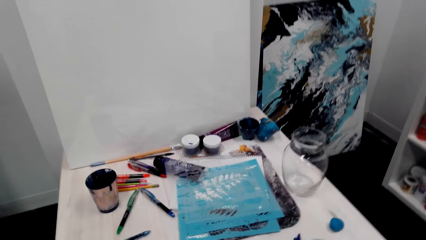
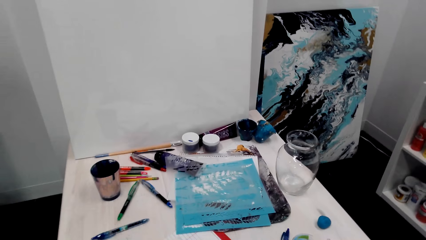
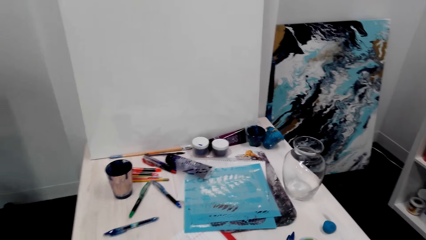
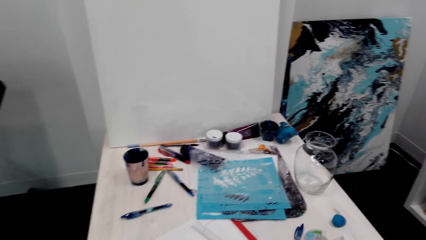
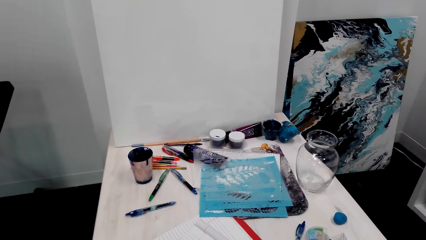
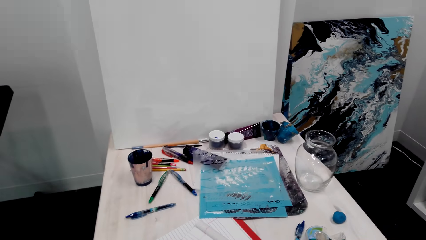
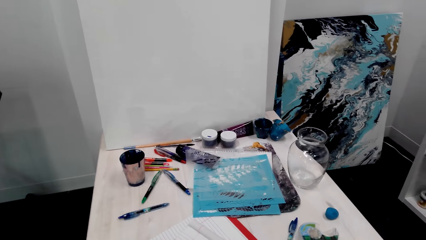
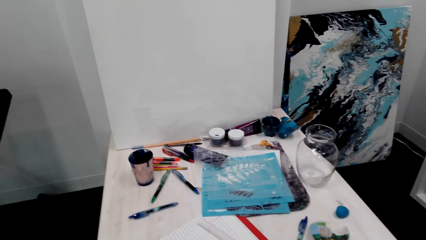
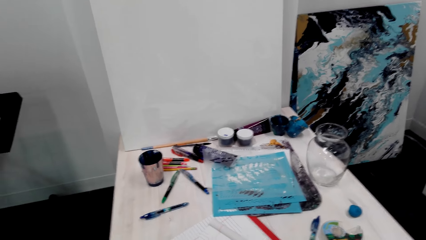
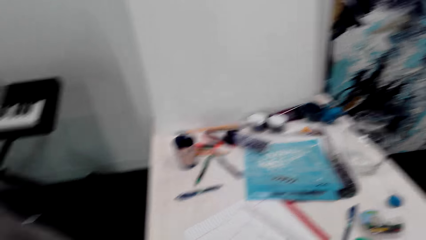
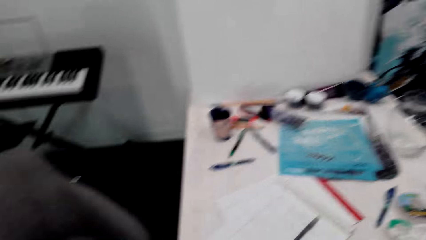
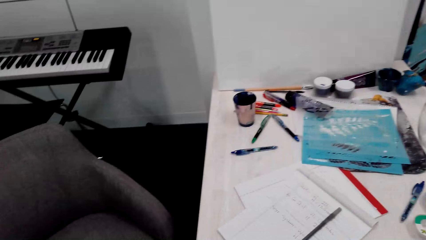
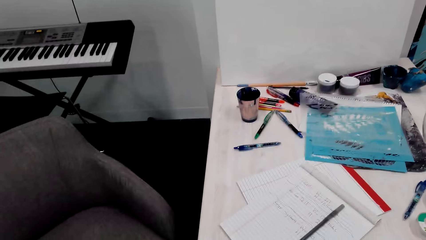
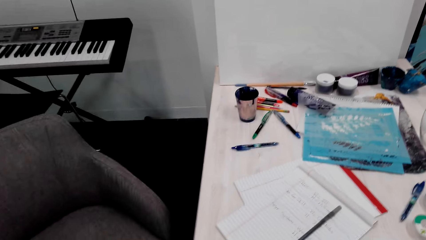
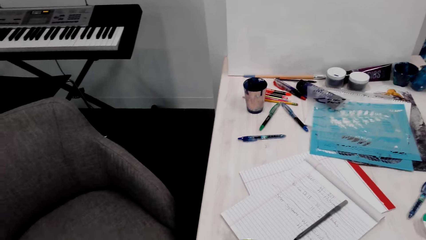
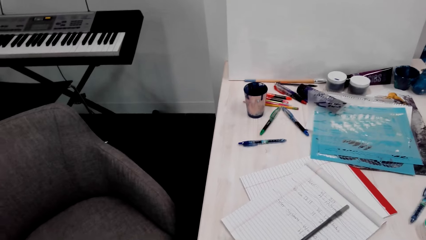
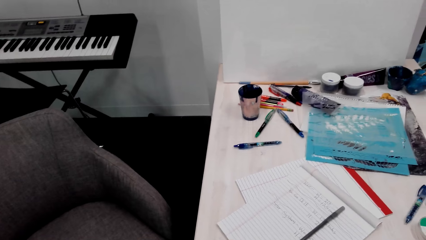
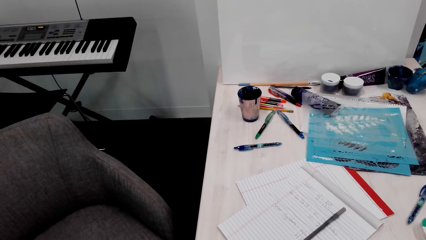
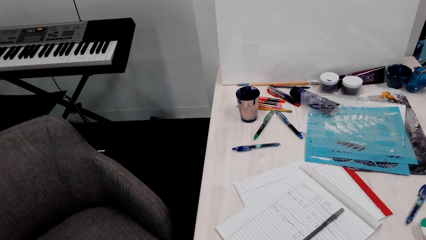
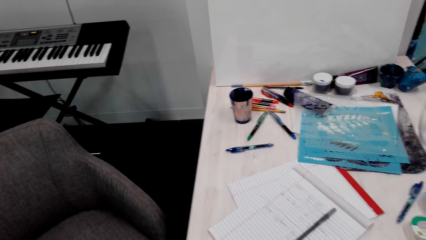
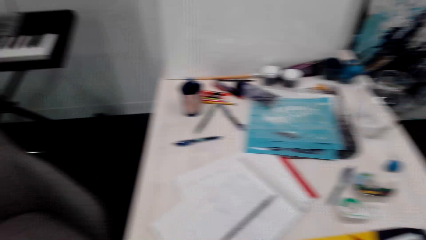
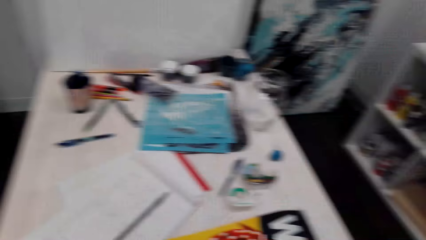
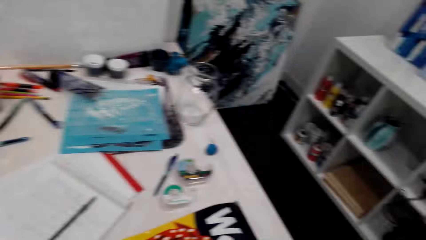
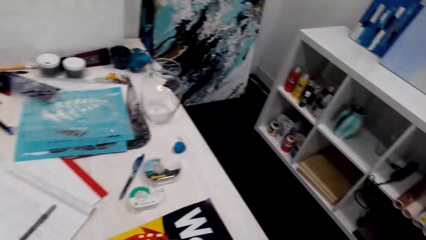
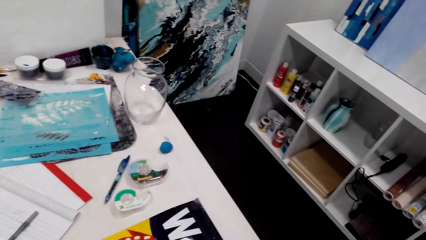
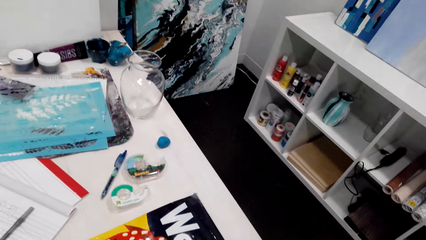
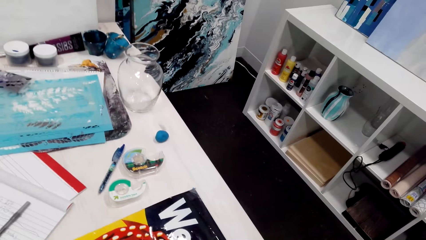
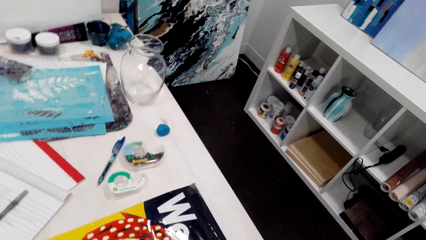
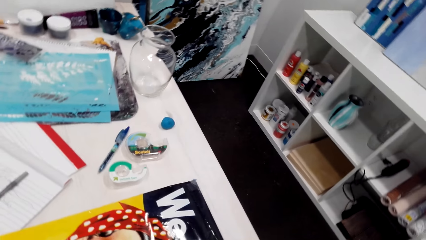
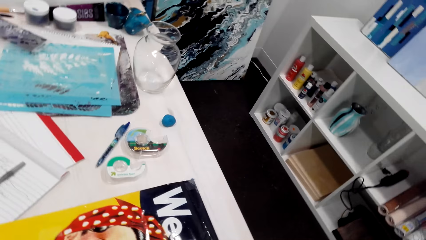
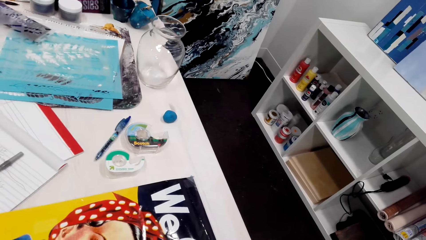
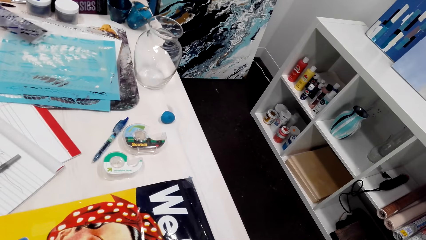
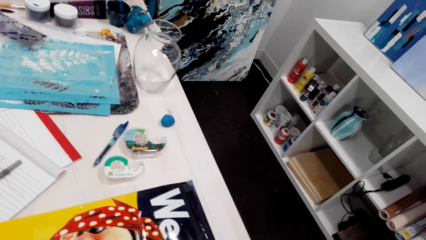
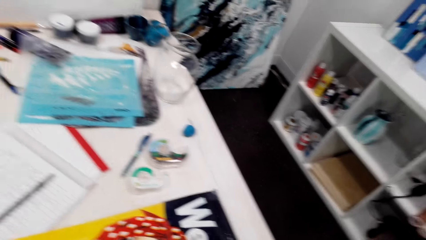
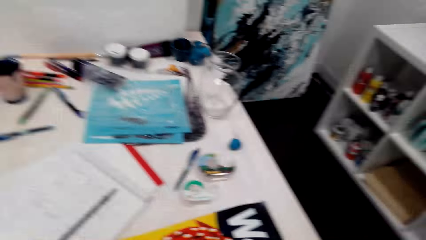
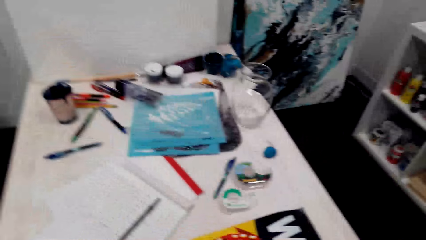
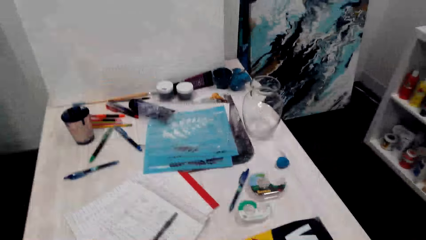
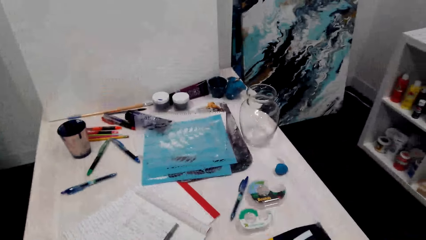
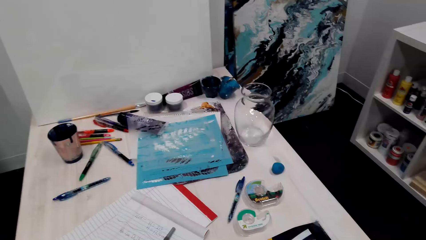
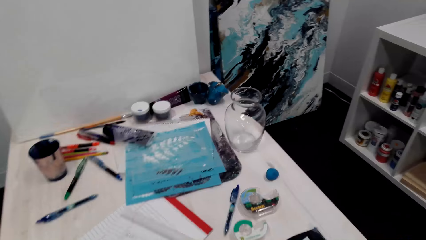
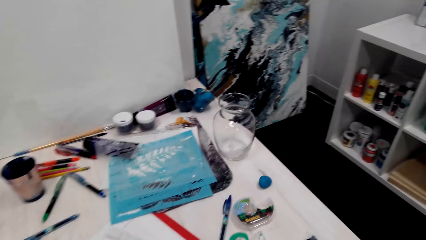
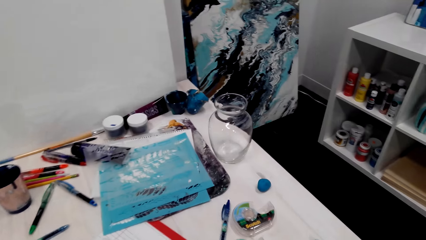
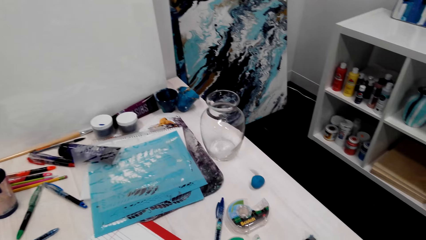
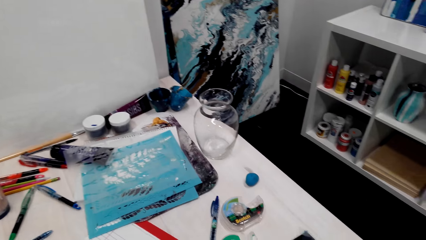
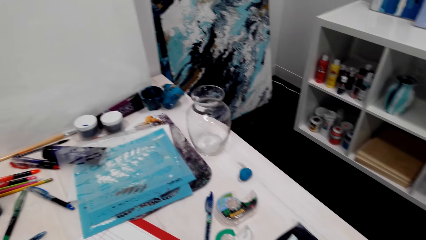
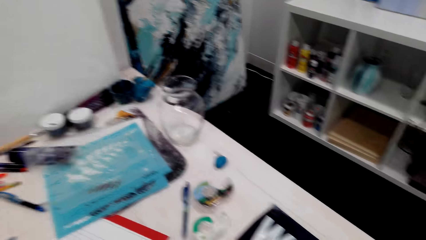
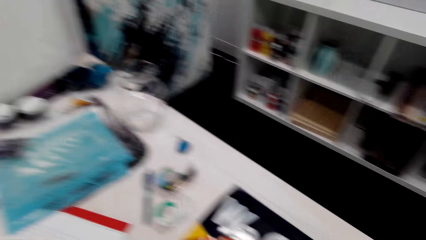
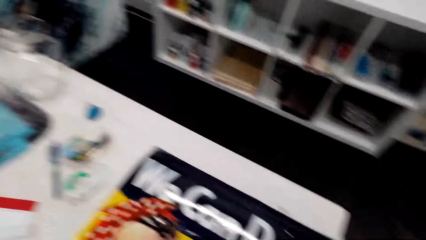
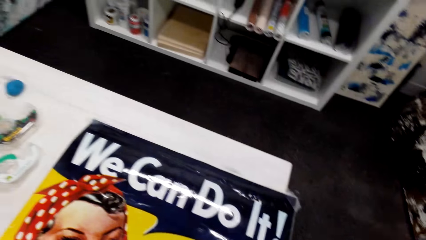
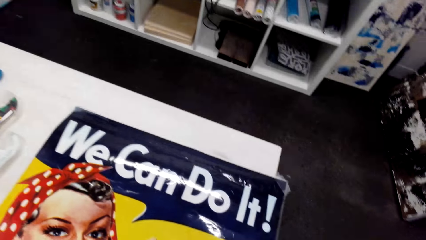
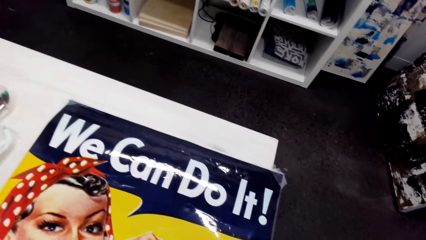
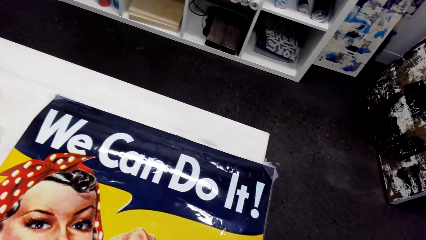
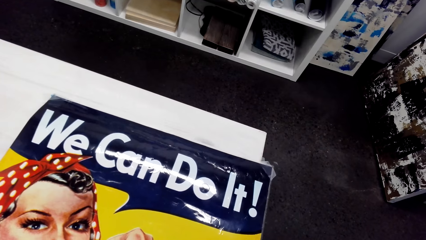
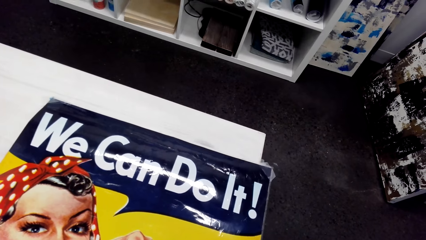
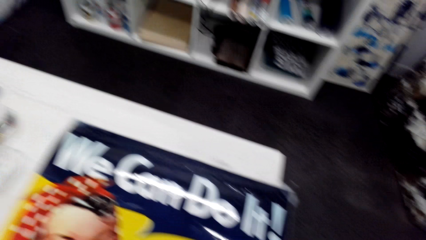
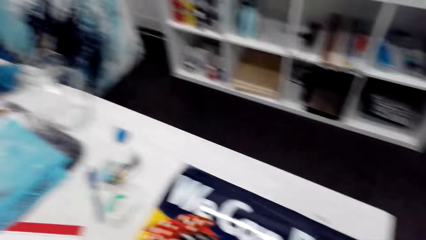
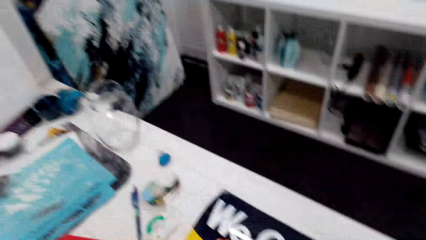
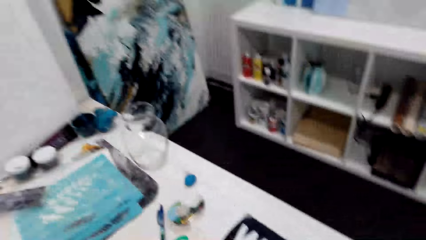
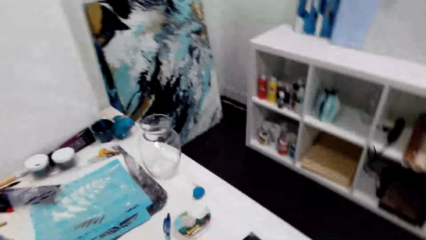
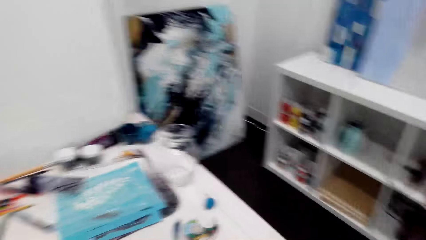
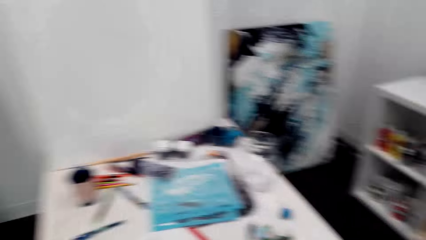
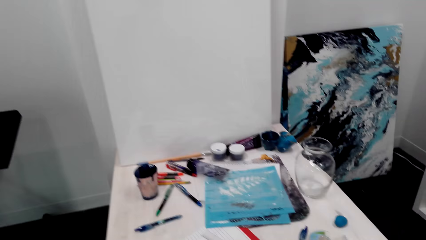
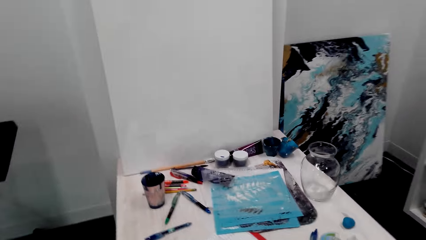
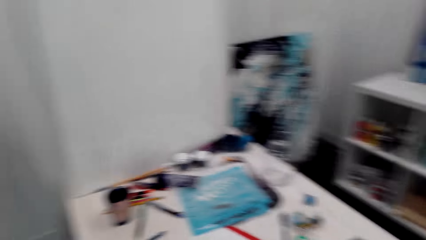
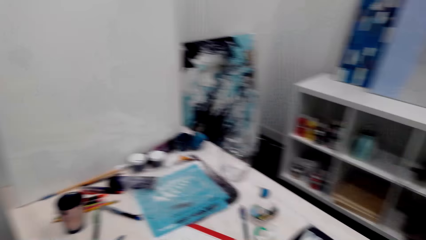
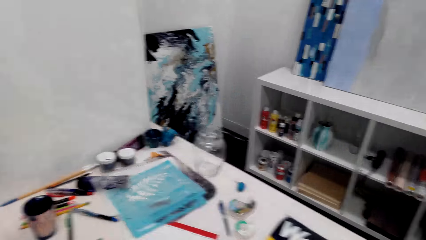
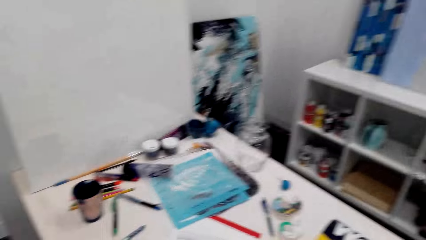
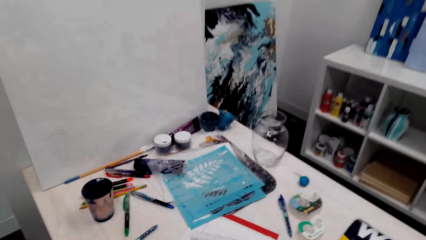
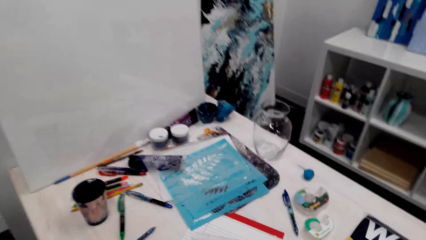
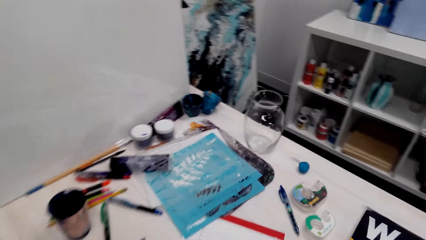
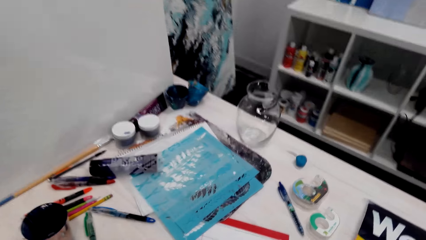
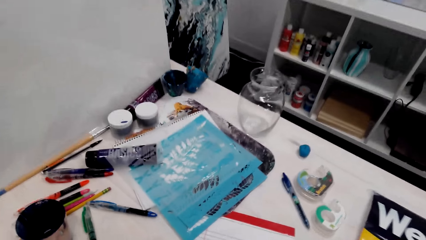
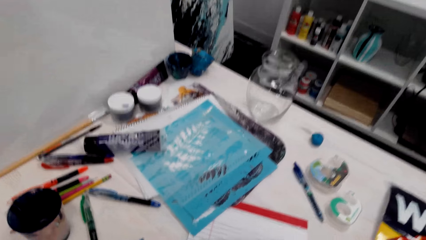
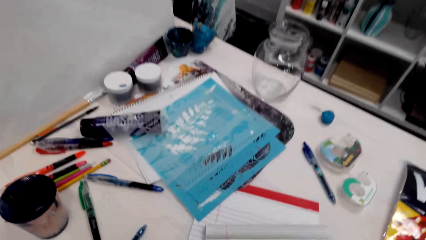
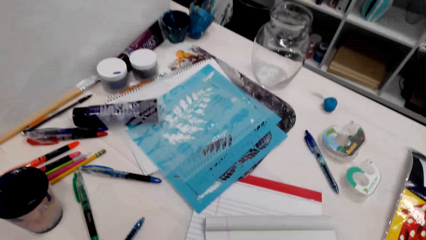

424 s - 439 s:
The camera wearer looks around the room. They look around.
